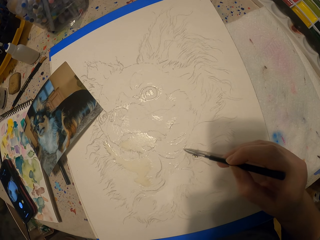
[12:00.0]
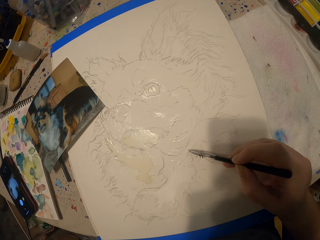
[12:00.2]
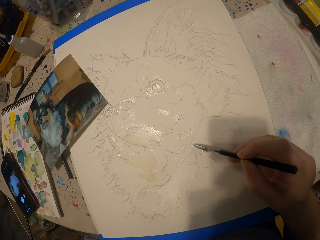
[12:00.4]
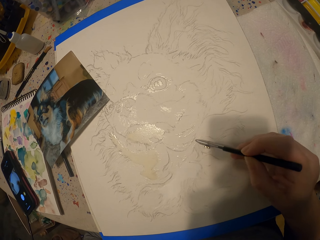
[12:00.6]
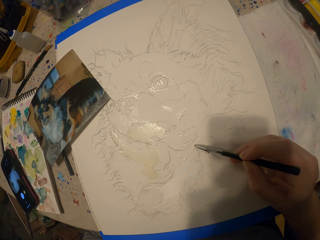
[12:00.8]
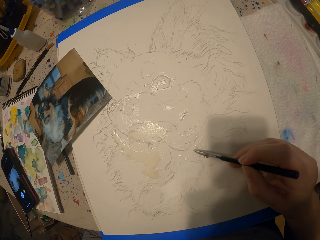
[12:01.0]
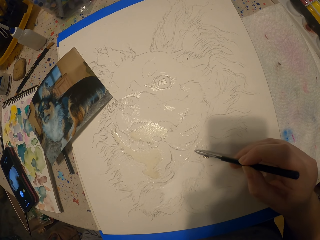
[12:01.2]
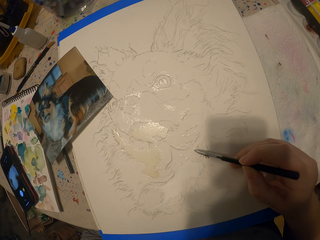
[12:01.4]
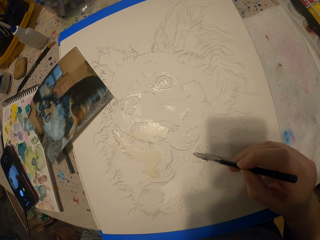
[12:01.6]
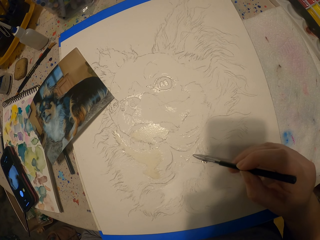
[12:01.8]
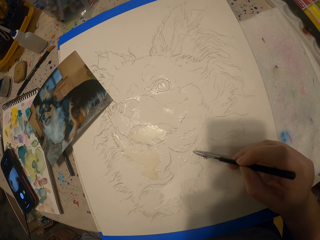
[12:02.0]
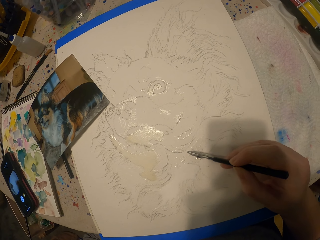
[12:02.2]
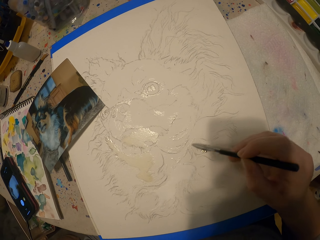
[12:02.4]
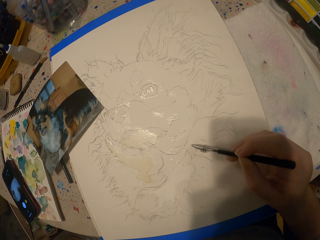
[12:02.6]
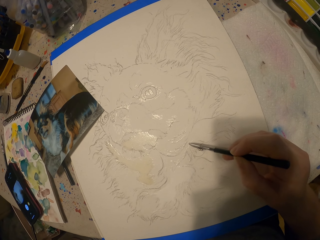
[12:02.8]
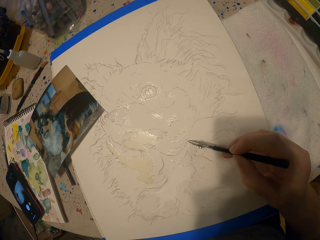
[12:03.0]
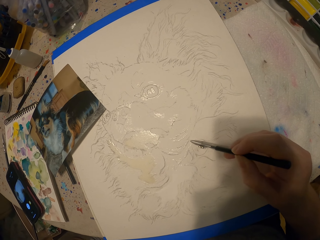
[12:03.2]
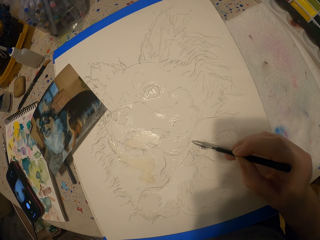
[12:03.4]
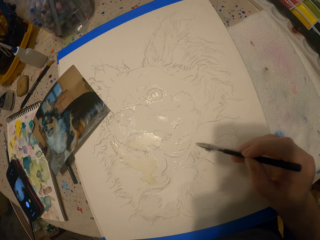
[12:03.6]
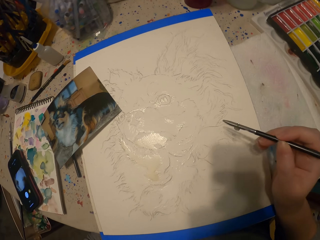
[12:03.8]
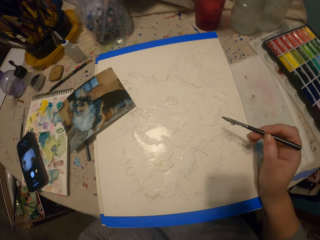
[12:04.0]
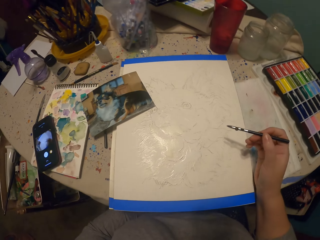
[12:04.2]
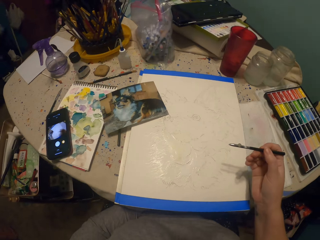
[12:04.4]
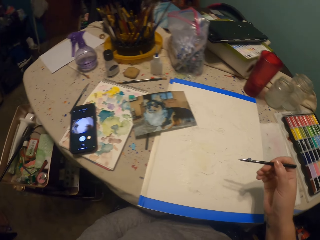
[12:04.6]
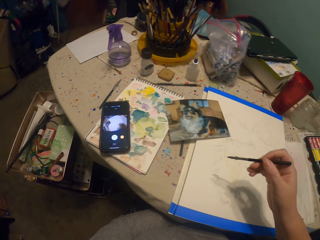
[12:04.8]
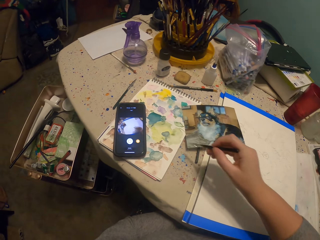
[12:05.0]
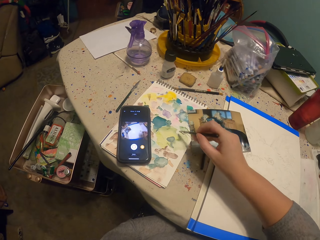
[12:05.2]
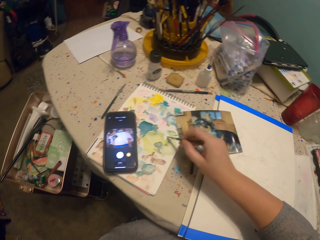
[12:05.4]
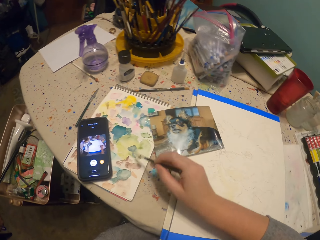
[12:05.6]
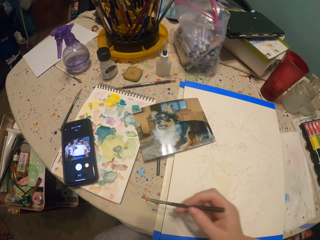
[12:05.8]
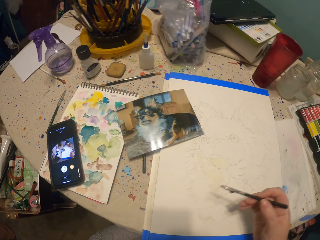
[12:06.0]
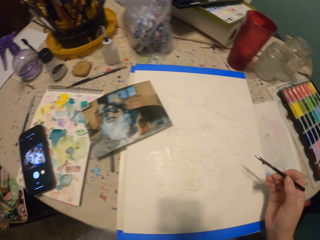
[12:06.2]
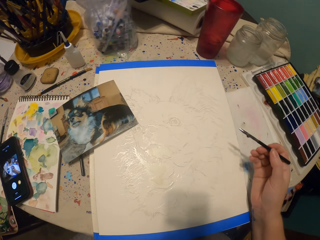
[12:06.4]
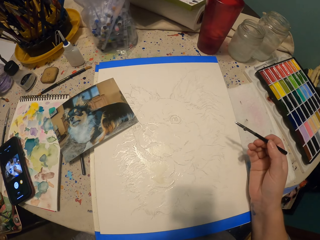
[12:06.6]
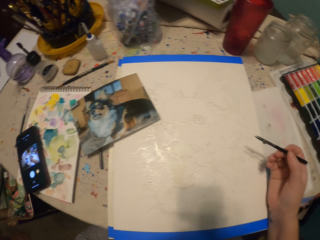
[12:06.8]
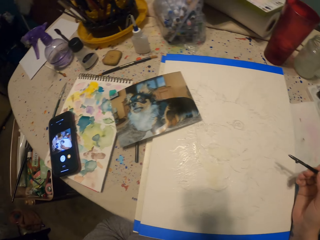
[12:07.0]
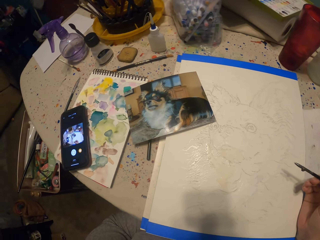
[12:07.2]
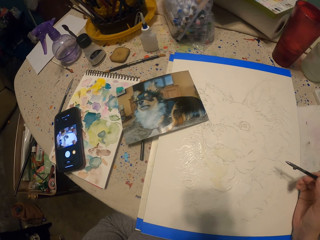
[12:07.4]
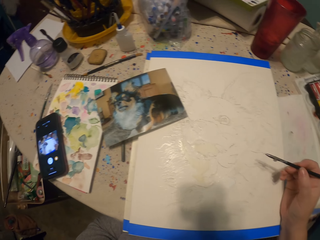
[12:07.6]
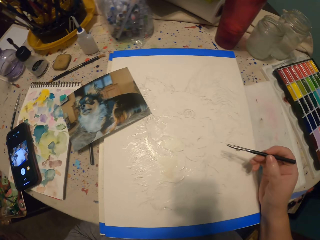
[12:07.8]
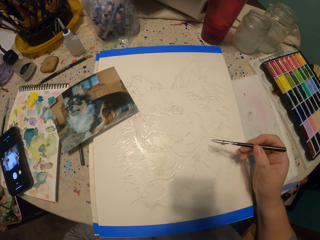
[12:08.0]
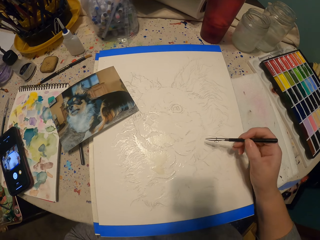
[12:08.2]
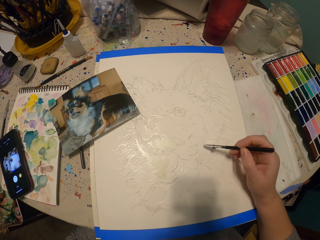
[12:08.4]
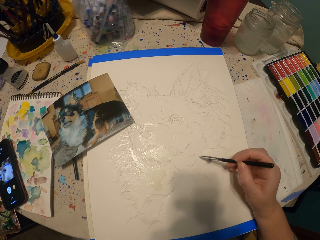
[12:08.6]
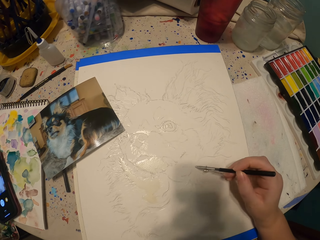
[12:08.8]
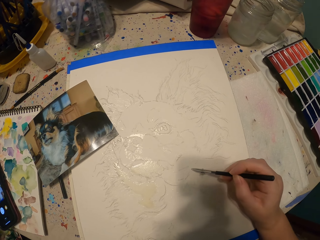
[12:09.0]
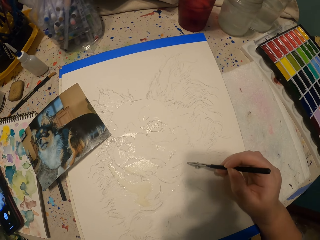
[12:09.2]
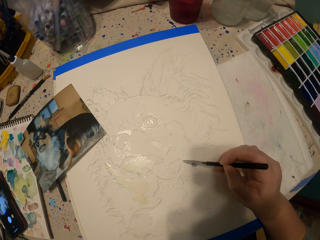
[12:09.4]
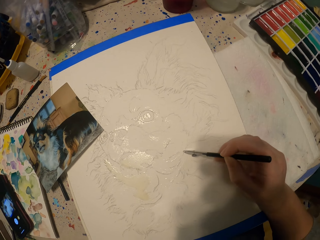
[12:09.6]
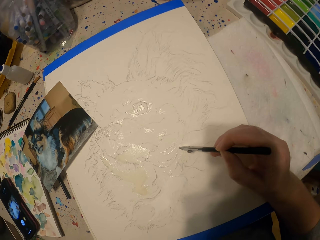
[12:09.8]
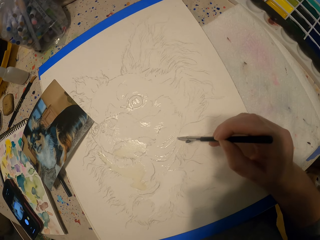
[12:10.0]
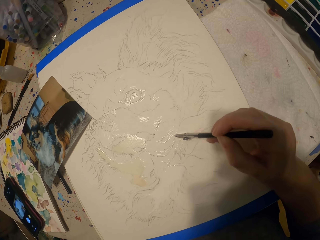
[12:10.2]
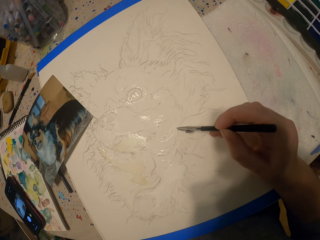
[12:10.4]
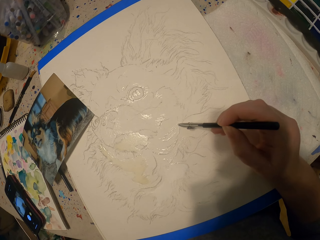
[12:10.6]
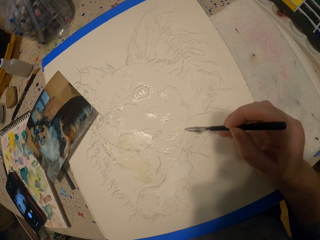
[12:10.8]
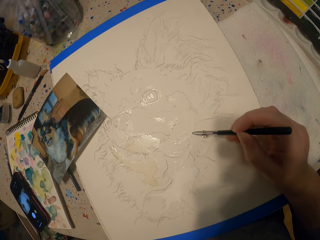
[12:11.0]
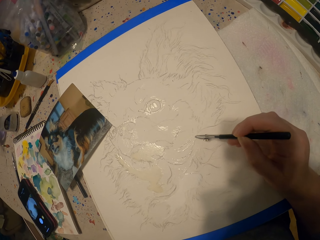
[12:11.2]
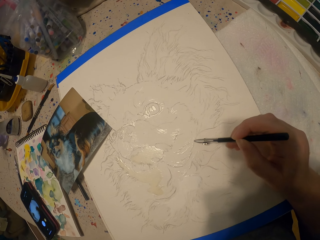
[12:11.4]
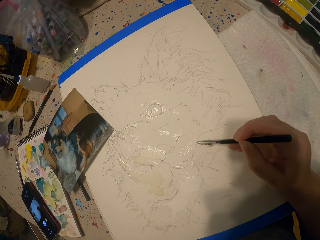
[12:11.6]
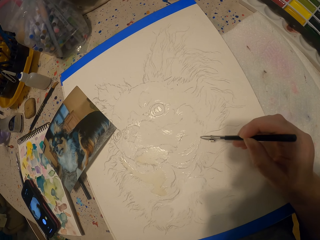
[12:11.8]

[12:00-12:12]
The camera wearer moves the painting pencil away from the picture. They dip the painting pencil in the ink. They rest a hand on the table. They paint the picture.

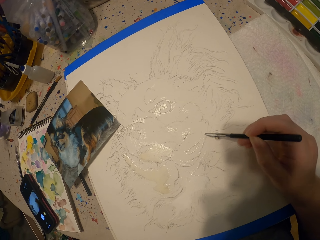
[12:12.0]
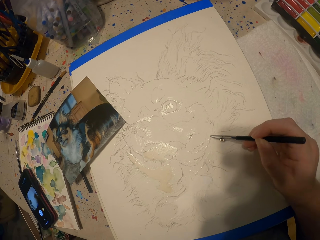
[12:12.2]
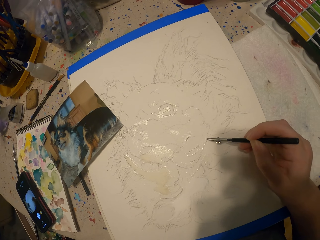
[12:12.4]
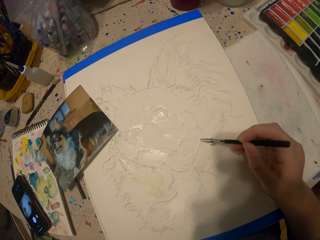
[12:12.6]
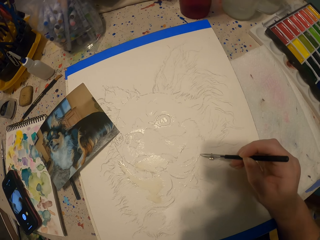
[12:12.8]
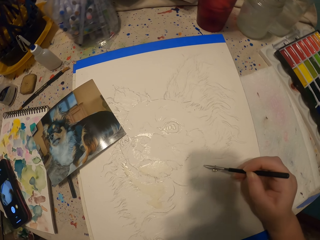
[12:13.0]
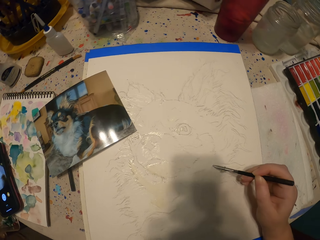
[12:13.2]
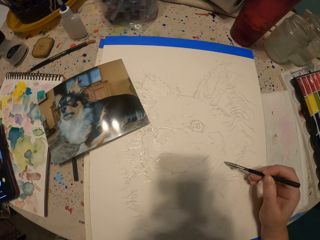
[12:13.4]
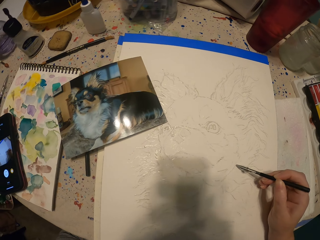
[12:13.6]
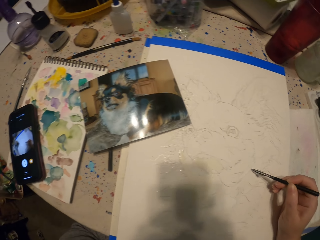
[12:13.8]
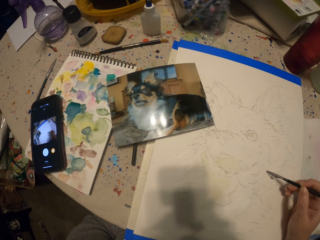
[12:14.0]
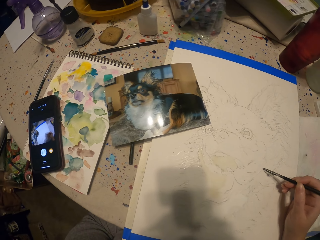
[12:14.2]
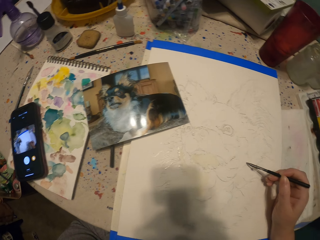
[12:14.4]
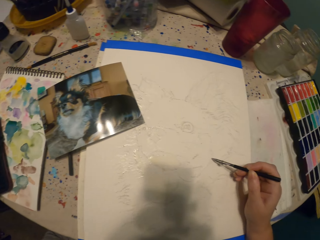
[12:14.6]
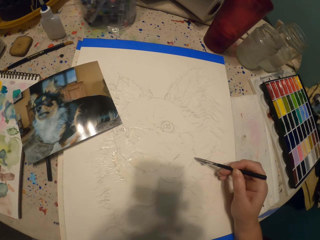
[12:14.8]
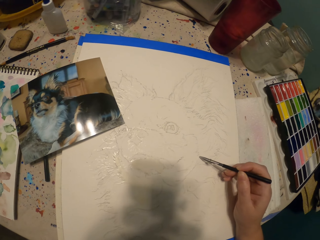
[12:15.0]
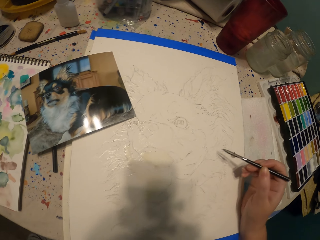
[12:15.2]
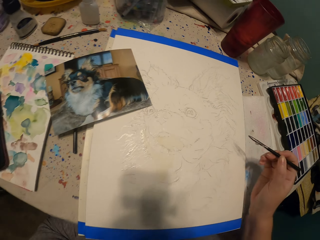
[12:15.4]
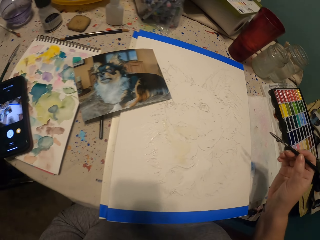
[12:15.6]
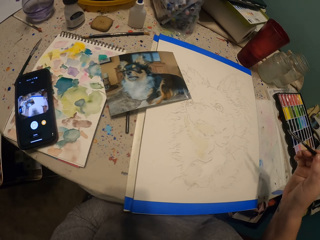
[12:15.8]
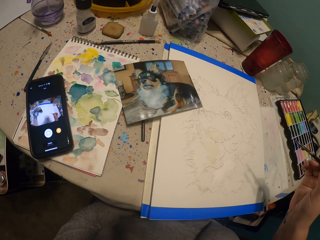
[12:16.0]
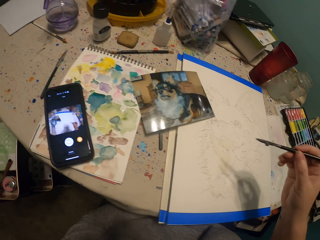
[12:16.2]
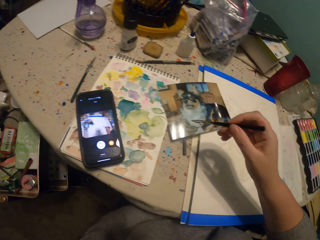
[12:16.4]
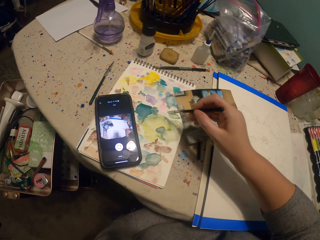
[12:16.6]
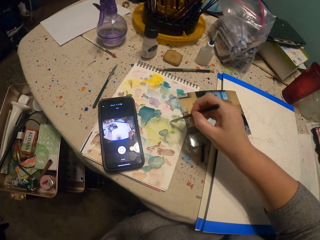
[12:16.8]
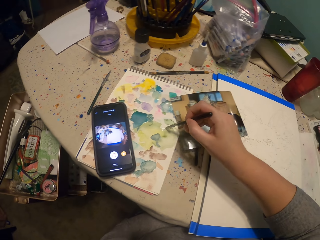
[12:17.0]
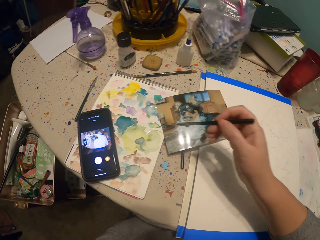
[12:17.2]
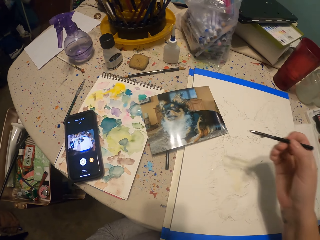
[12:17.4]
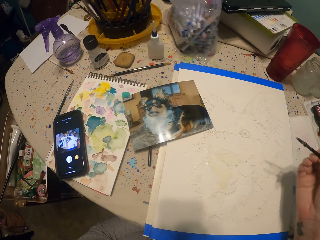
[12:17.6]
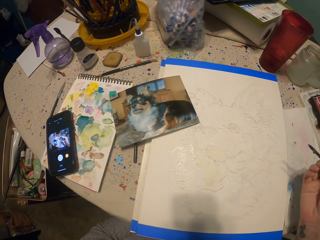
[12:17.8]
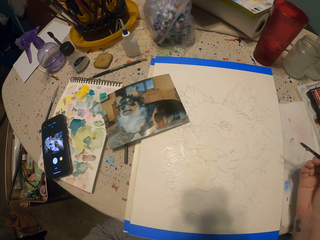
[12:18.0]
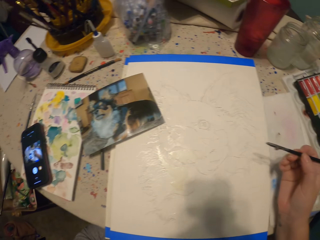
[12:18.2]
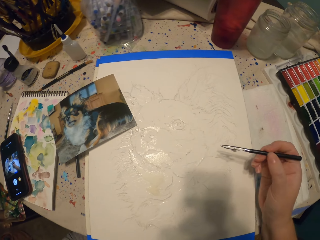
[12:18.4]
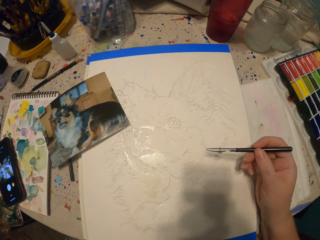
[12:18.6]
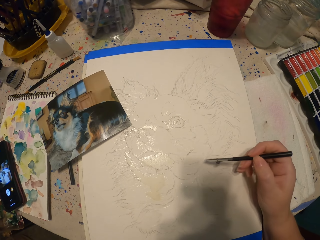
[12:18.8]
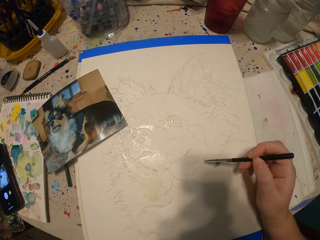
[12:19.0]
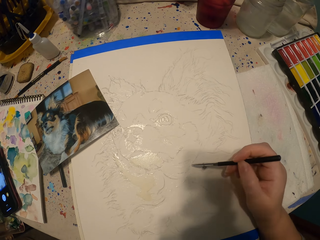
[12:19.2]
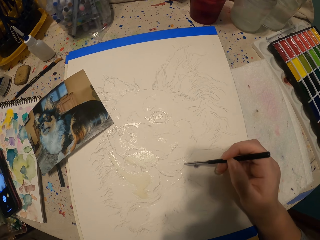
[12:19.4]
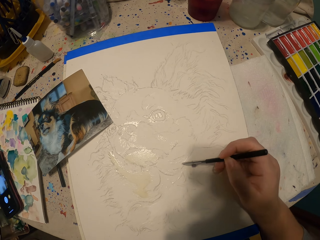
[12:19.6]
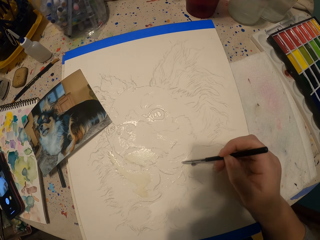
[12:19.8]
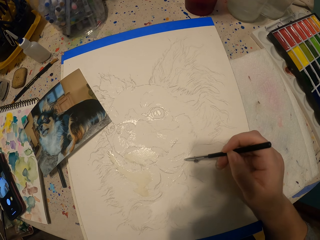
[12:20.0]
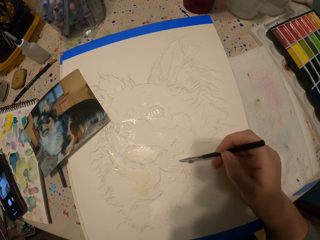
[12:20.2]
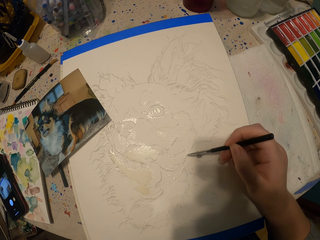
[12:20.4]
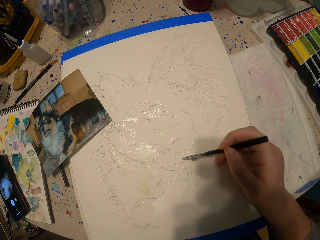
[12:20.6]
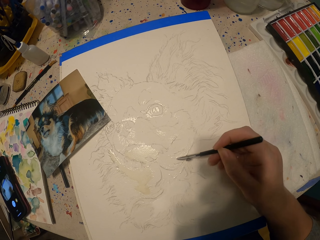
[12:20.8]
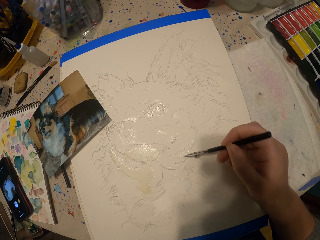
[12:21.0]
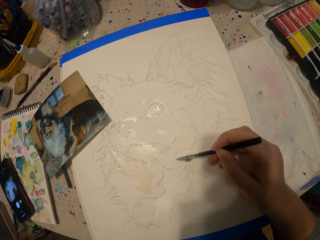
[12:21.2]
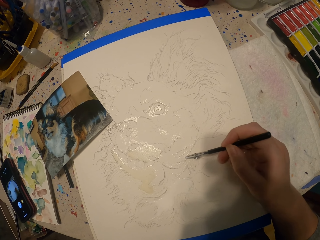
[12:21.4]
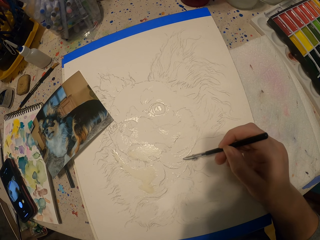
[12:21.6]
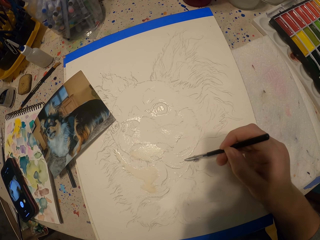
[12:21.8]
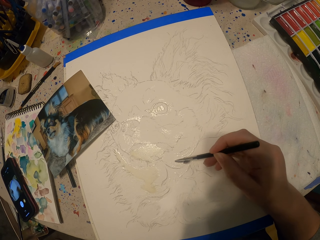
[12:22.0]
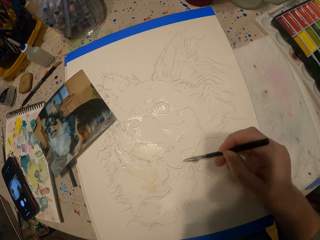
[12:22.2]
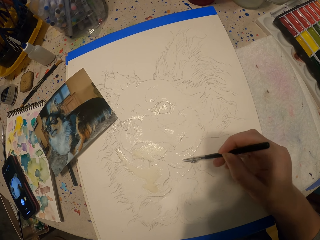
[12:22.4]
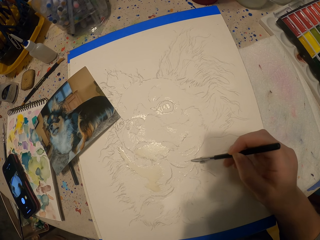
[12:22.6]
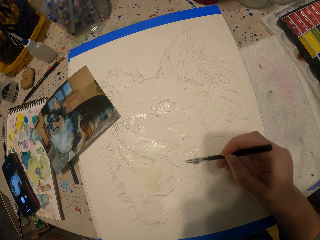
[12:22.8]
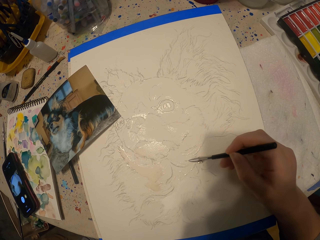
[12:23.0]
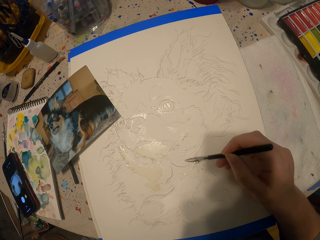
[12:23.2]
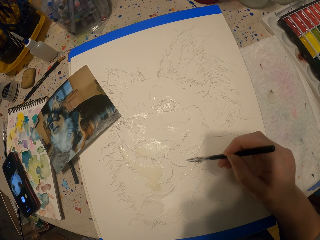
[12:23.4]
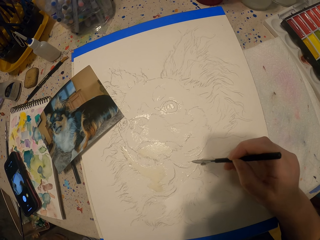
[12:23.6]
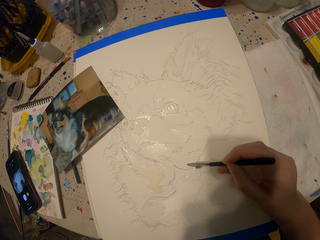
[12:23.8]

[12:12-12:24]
The camera wearer looks around. They move the painting pencil away from the picture. They dip the painting pencil in the ink. They rest a hand on the table. They paint the picture.
